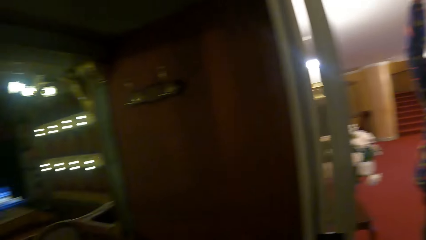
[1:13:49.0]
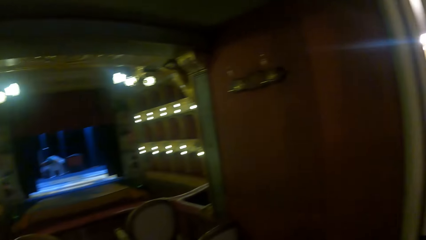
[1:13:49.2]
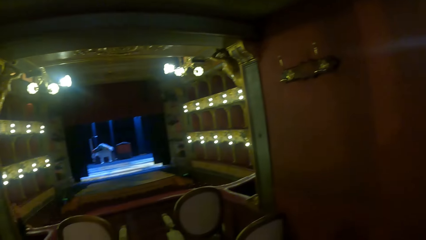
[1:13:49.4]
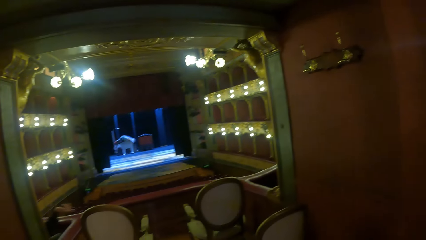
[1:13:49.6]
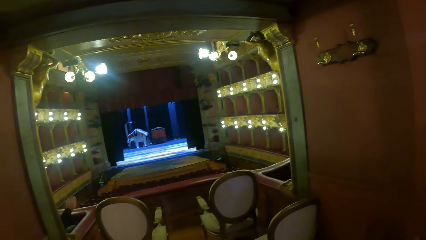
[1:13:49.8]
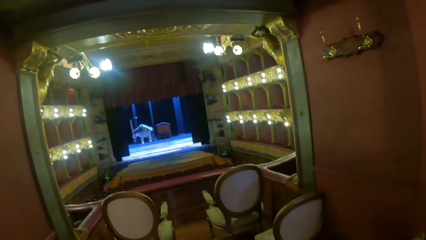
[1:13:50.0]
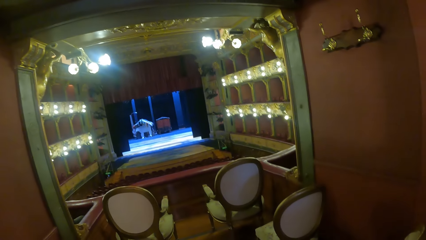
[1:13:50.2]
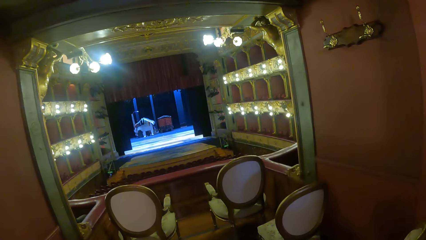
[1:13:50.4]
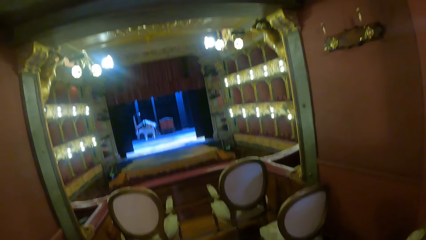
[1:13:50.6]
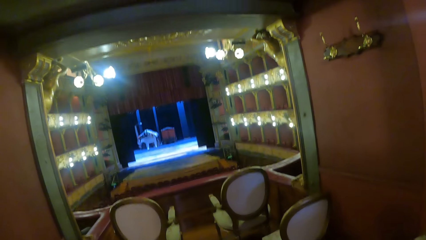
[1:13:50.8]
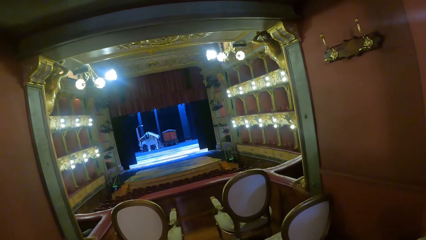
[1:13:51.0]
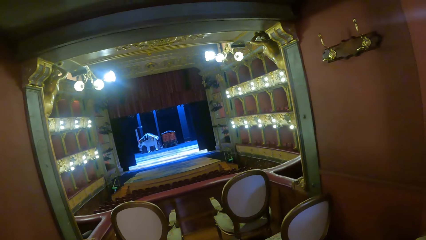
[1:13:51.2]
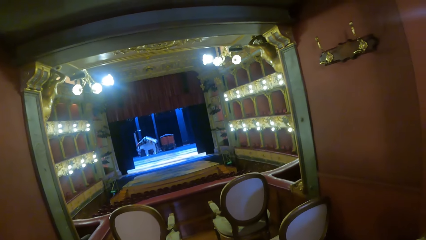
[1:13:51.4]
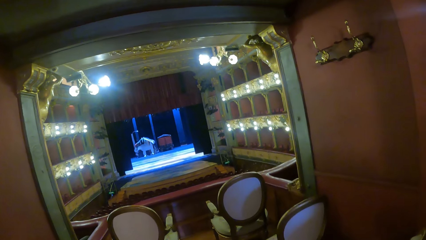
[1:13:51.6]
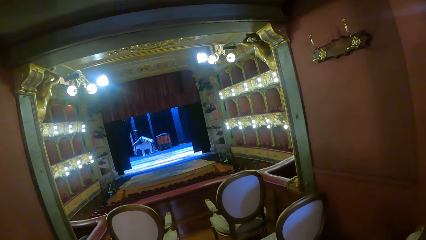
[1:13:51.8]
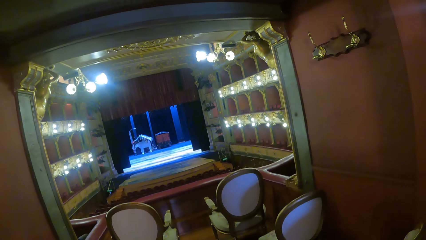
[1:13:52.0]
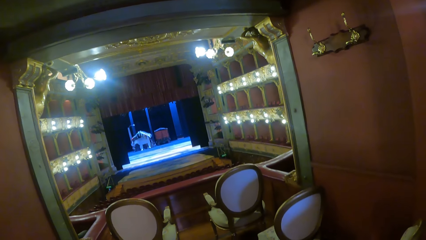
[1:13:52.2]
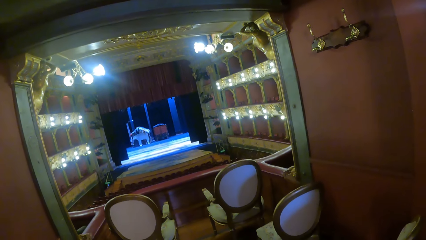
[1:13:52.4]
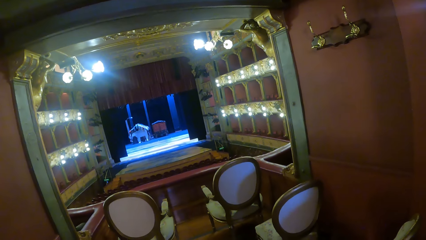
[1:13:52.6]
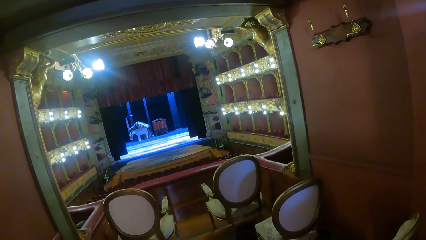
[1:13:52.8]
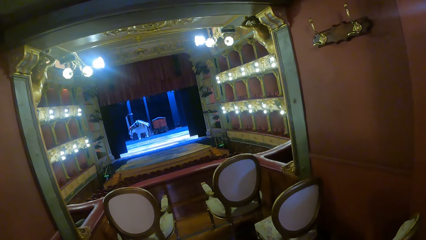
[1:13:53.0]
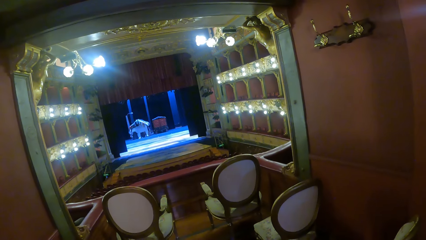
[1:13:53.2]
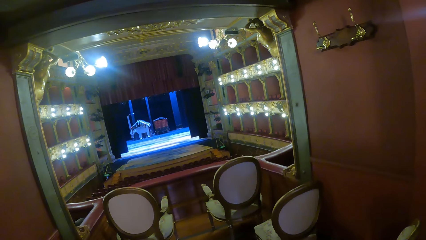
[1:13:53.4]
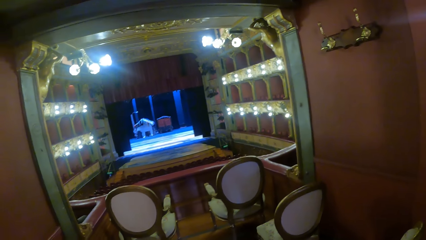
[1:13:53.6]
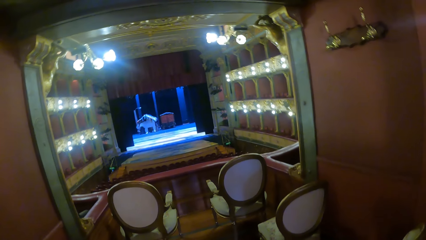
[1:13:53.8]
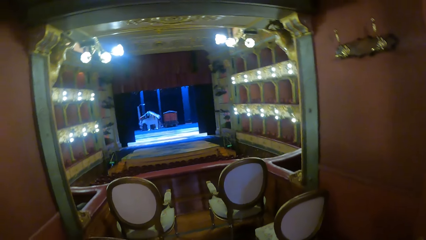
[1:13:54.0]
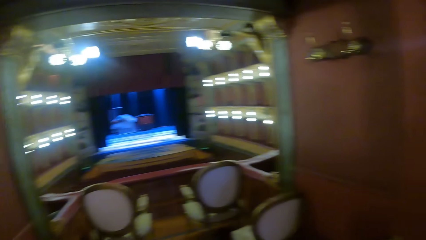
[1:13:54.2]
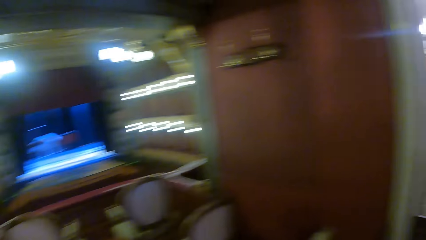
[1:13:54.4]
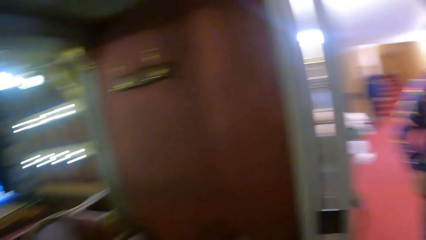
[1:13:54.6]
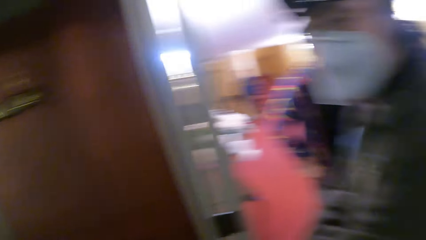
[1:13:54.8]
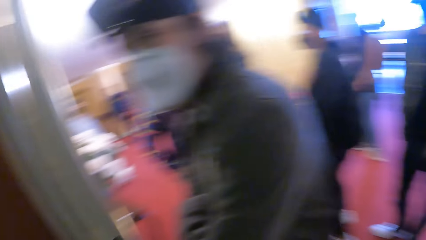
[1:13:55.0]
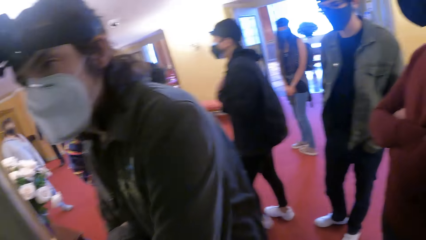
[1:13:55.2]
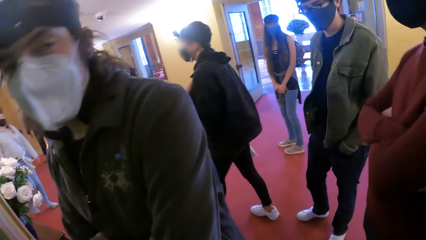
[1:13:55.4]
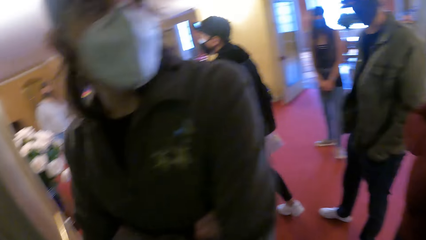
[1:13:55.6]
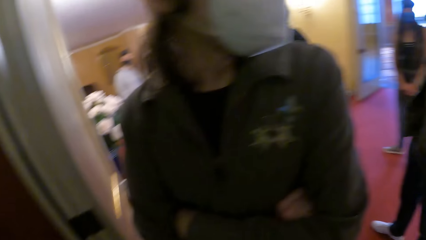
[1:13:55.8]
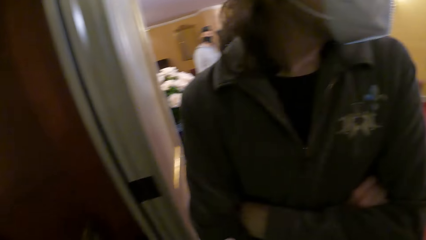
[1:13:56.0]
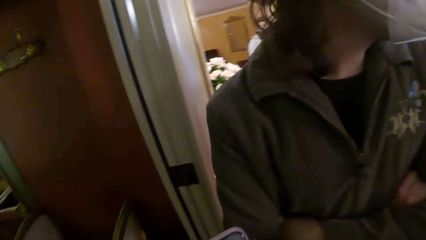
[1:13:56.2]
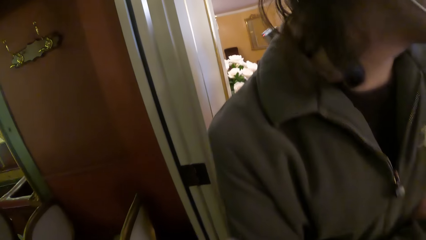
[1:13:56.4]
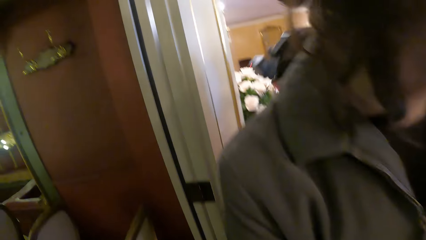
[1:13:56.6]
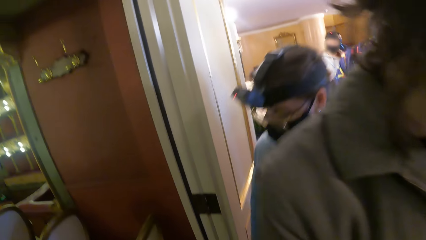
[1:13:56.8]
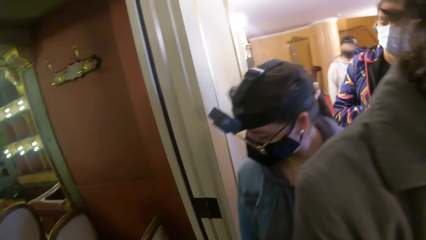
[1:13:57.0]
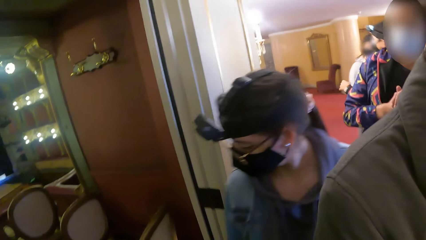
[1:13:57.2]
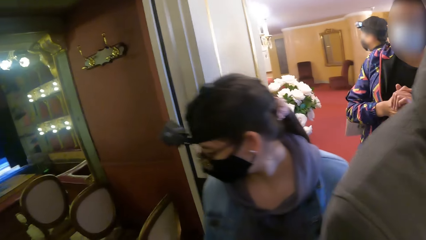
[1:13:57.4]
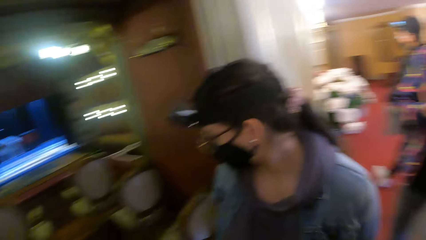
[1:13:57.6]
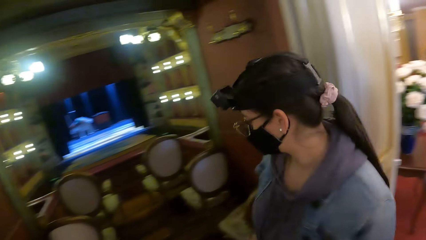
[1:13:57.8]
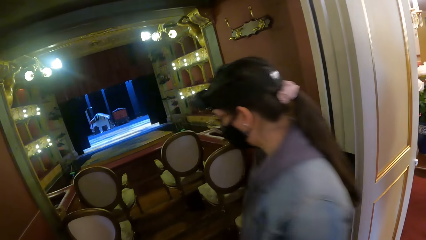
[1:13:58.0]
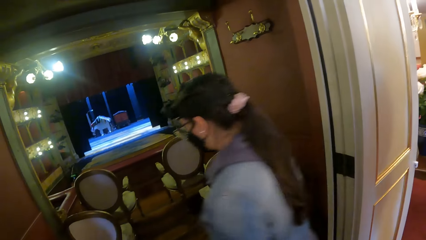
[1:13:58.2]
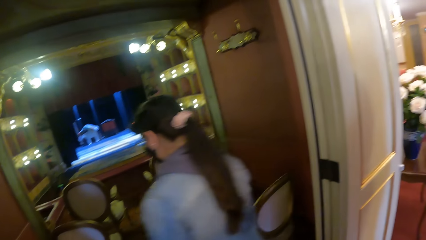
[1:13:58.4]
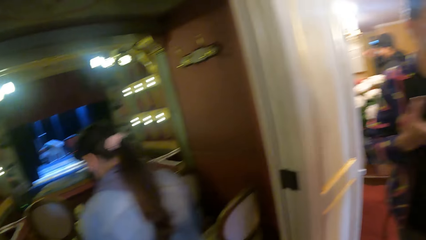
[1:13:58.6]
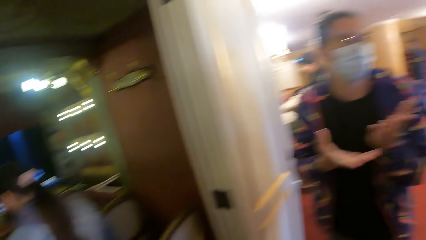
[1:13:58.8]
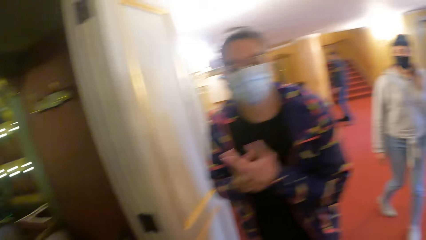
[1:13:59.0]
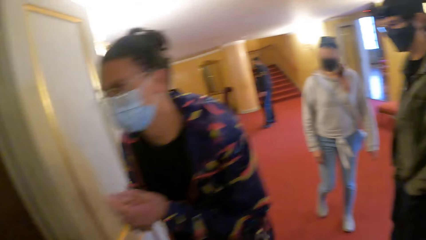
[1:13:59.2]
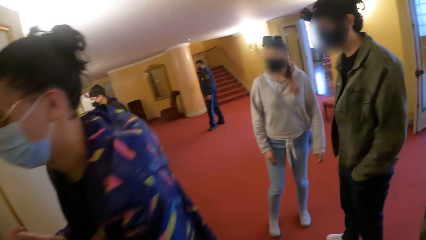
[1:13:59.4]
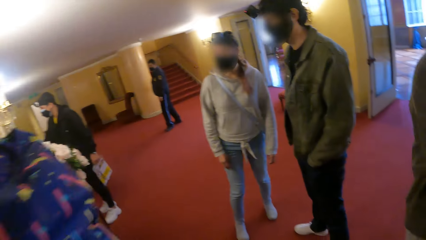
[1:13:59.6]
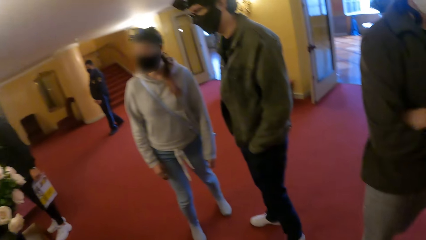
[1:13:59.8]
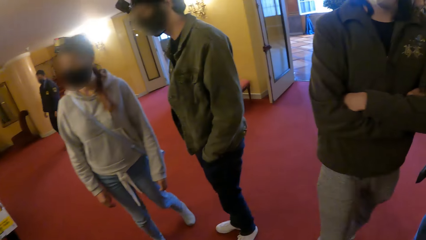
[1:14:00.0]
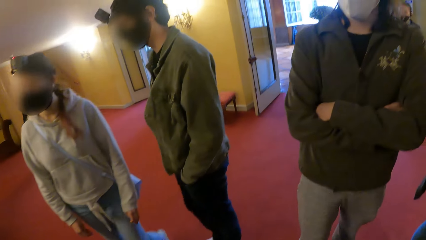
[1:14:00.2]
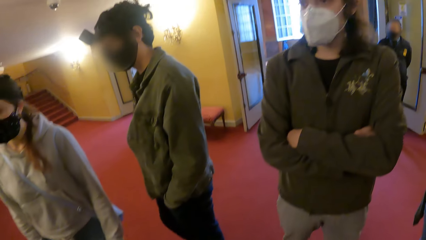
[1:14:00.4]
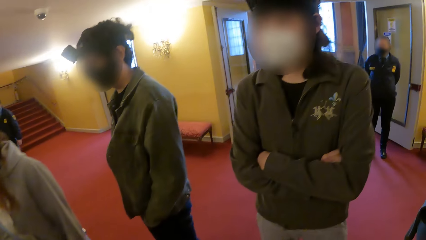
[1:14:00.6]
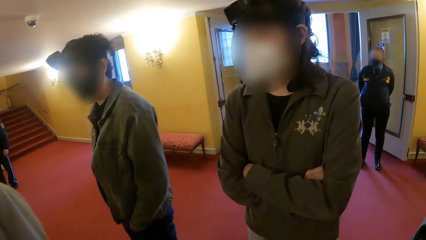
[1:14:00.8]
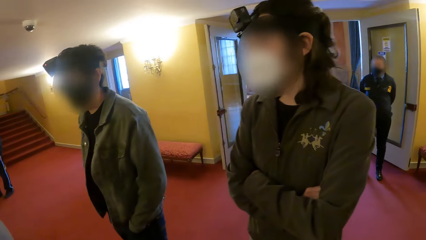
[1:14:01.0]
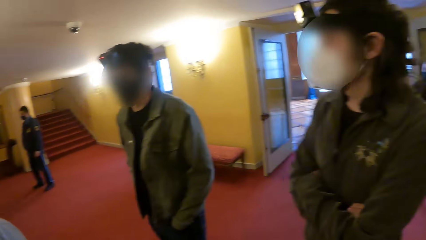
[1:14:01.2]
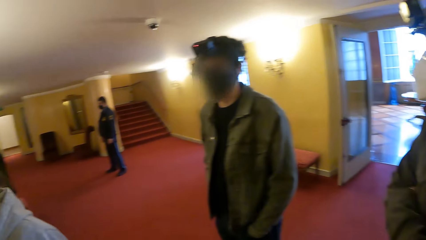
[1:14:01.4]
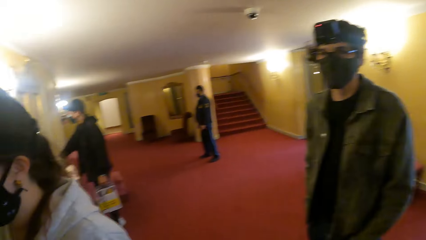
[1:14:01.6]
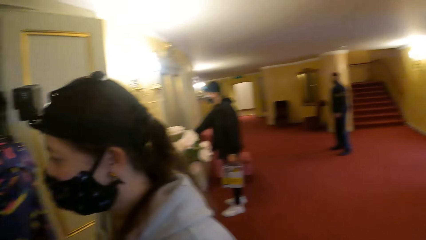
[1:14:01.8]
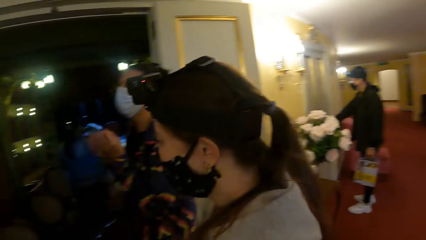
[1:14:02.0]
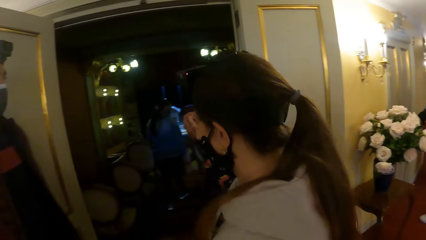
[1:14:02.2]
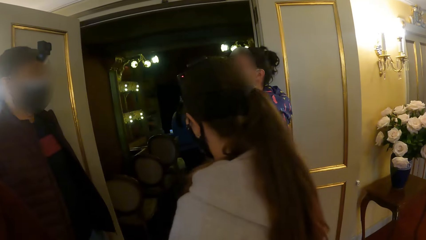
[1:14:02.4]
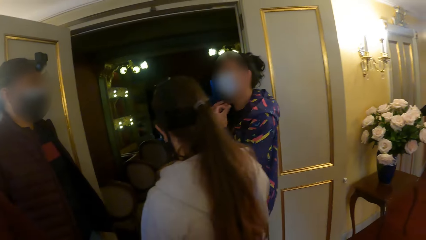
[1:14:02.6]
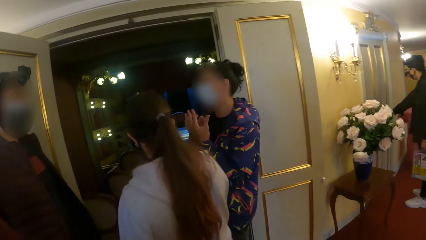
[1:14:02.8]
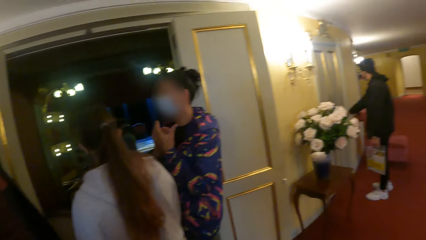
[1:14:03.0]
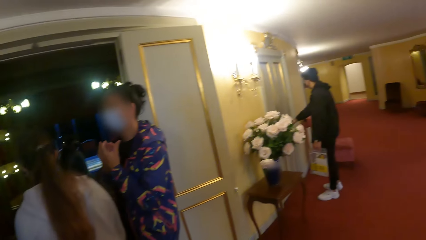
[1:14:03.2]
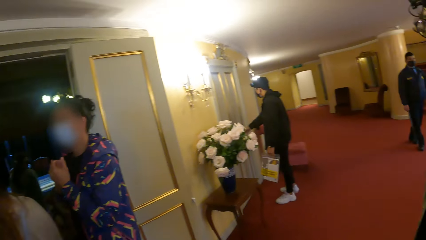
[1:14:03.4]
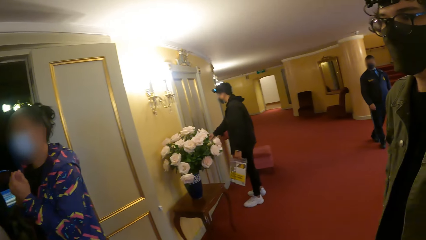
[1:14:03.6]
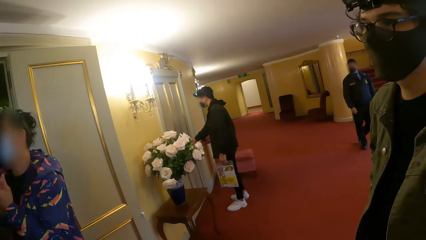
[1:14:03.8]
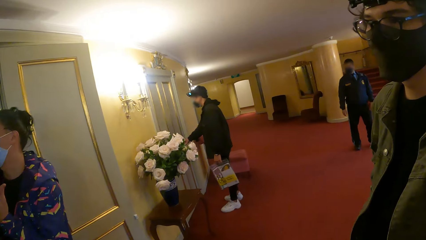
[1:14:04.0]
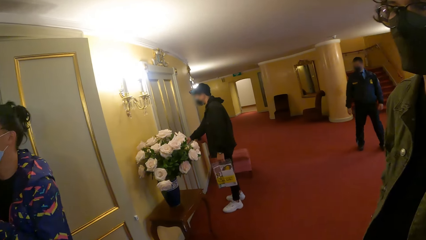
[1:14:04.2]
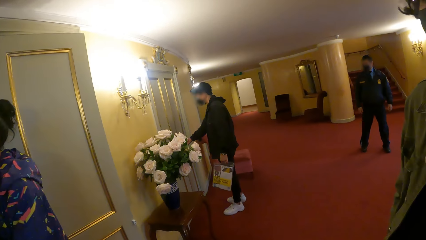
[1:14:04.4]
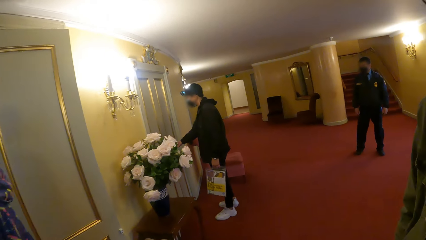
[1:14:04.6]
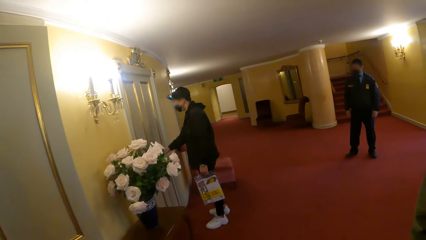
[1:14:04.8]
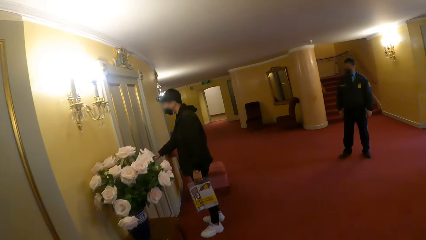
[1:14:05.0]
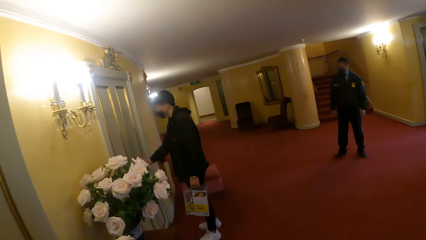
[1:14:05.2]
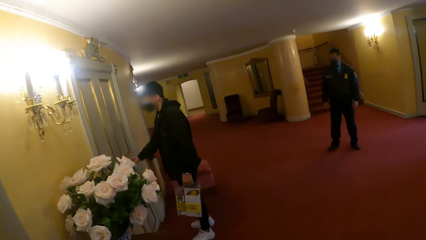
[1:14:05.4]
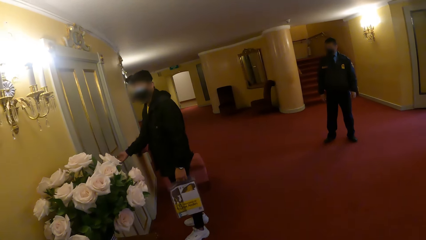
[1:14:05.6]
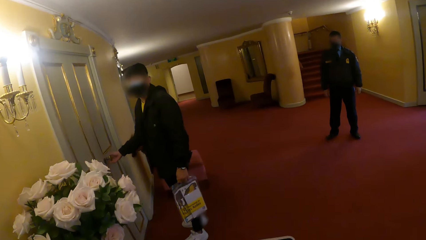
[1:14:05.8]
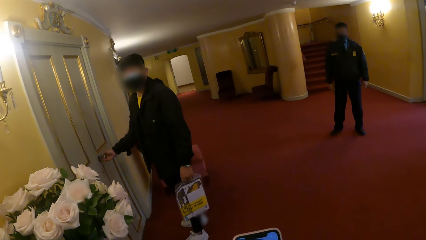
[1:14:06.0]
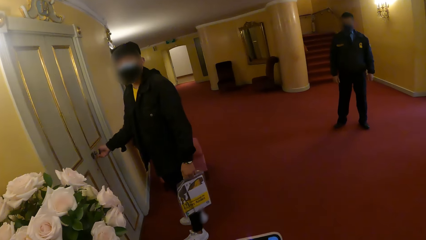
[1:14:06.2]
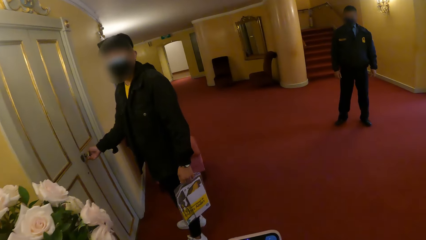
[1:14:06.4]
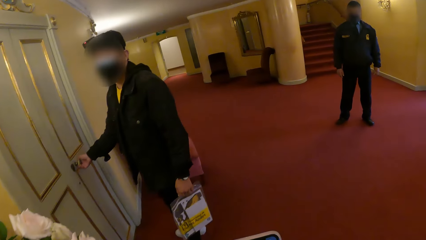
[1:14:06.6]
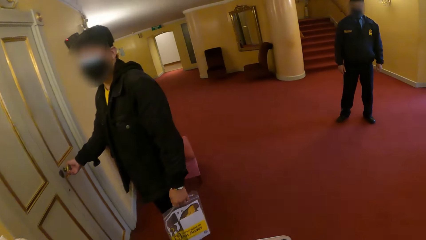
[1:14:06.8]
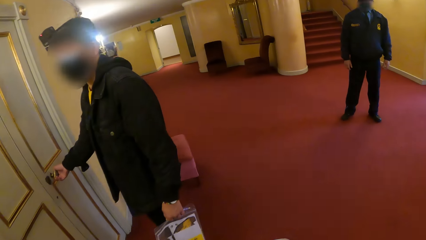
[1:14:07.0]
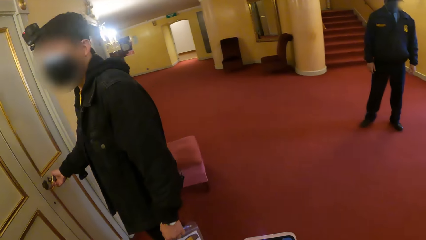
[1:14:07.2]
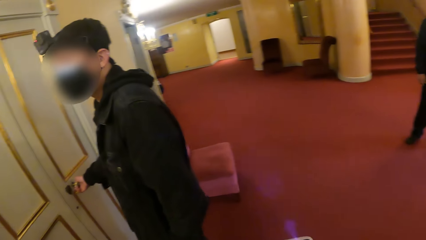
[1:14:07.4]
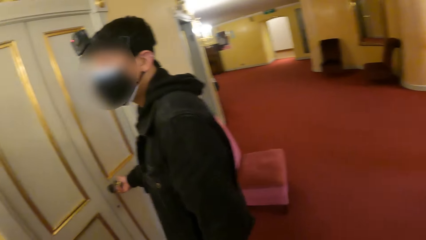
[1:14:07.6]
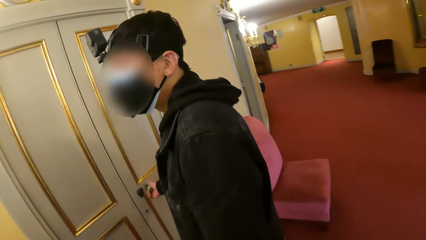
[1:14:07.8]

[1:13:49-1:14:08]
A woman walks into the hall. The man gesticulates with both his hands. Another woman walks into the hall. Another man touches a door knob with his right hand. The camera wearer walks towards a mirror.
